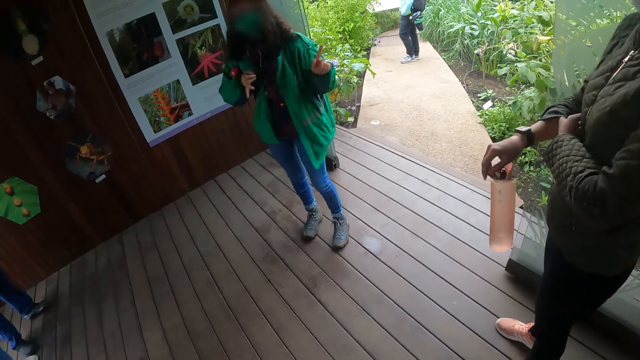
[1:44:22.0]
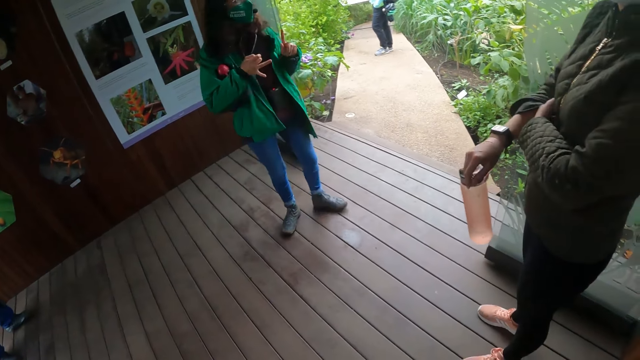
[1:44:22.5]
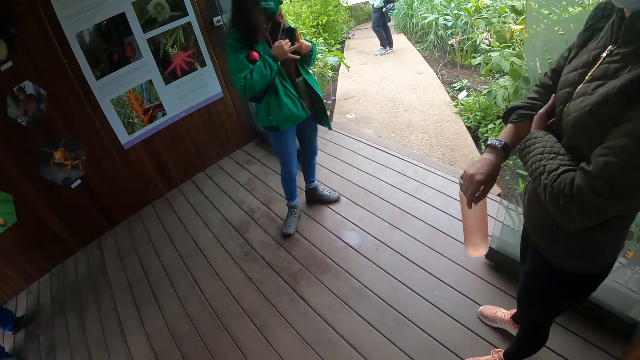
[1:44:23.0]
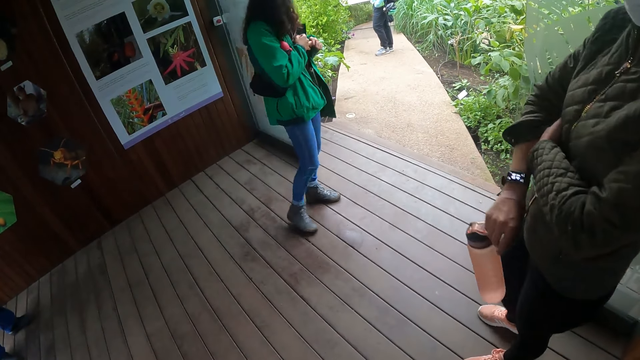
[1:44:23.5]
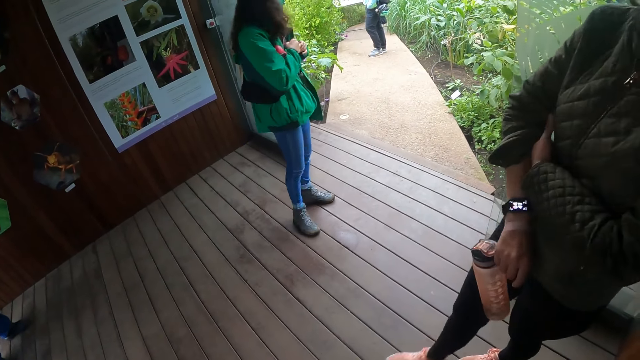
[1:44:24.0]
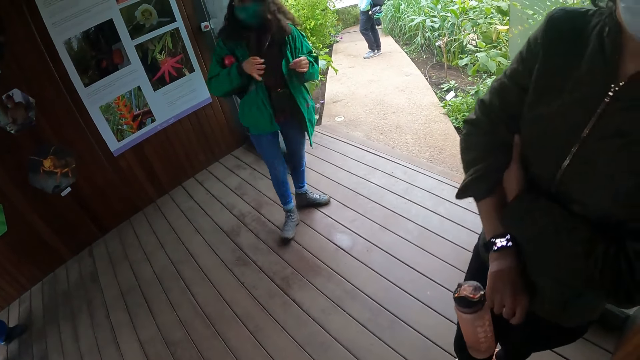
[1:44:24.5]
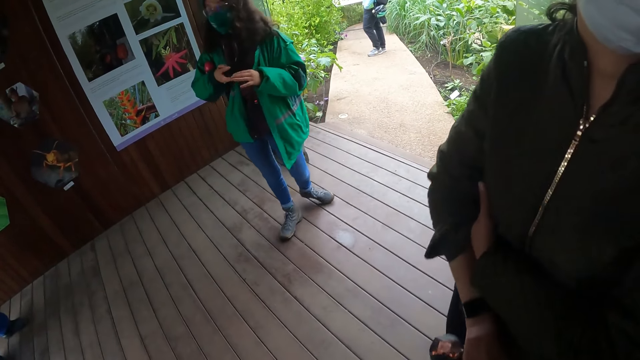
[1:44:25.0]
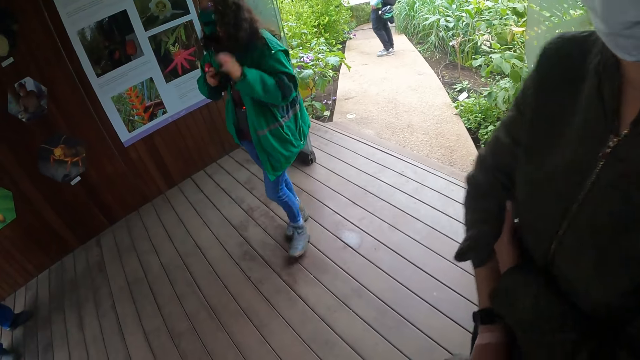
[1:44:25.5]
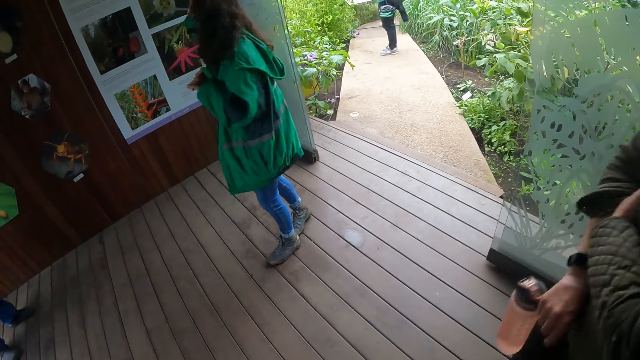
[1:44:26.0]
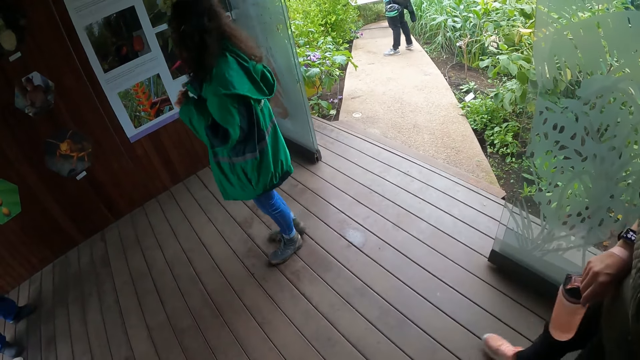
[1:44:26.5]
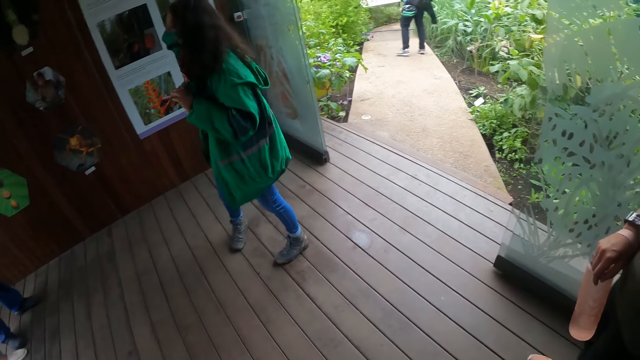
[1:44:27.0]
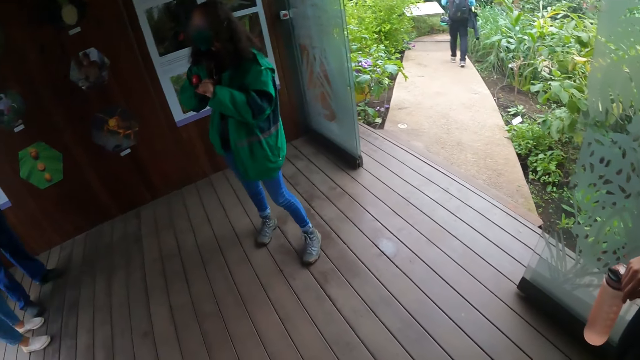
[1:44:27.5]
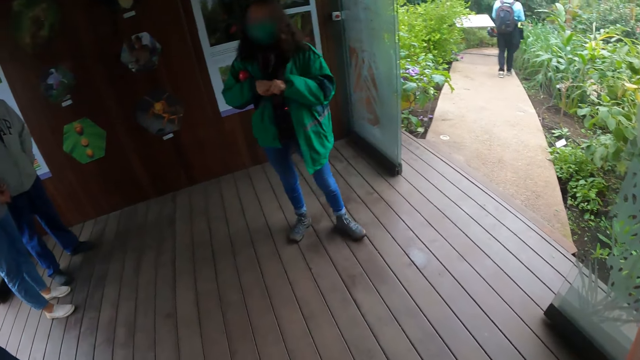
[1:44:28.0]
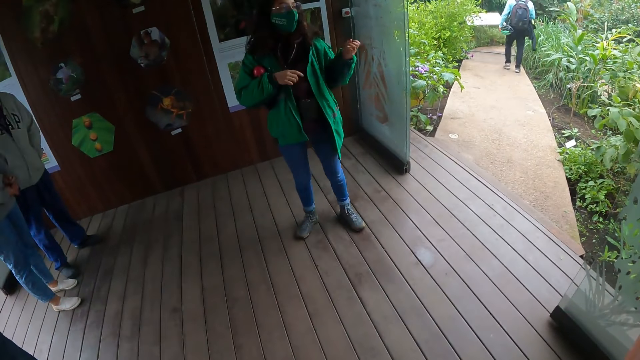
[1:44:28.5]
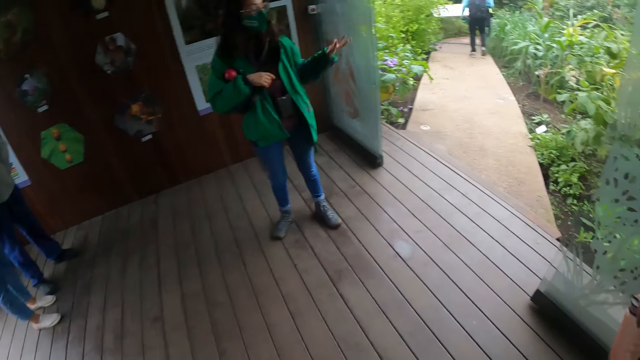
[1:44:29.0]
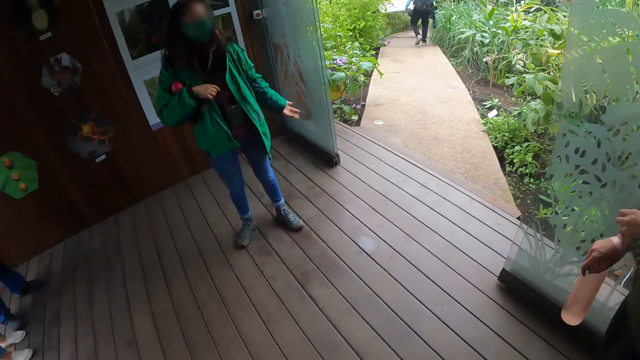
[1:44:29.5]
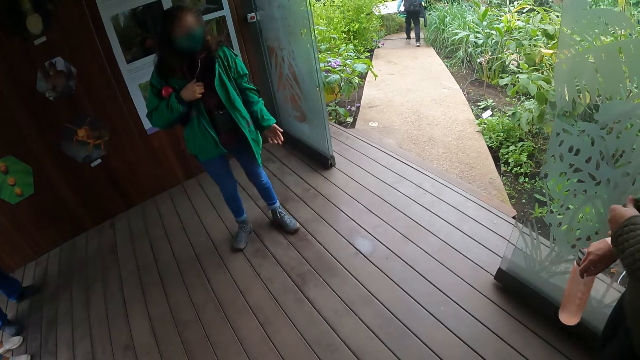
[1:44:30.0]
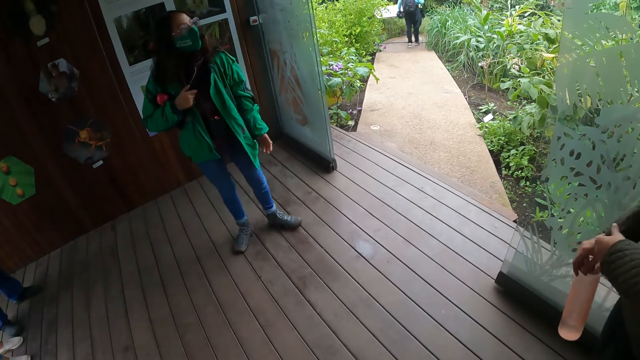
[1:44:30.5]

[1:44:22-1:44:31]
A person moves around. Another person moves around. A third person walks around.

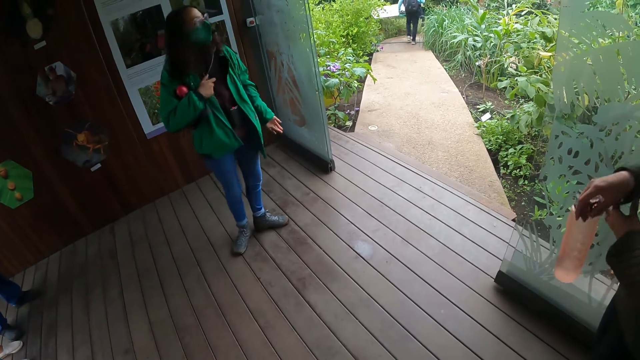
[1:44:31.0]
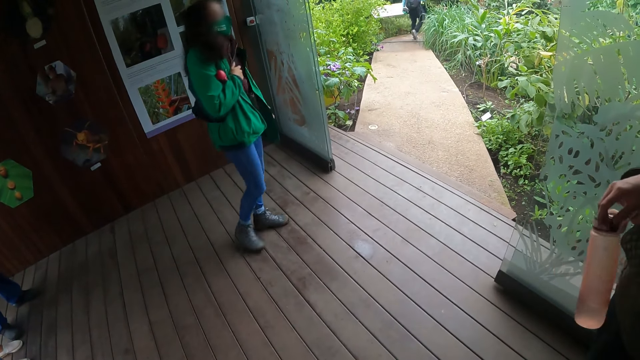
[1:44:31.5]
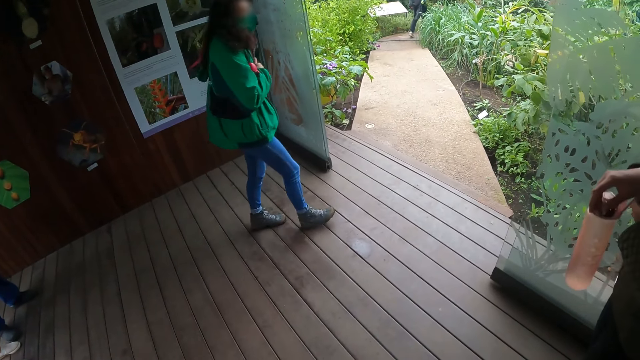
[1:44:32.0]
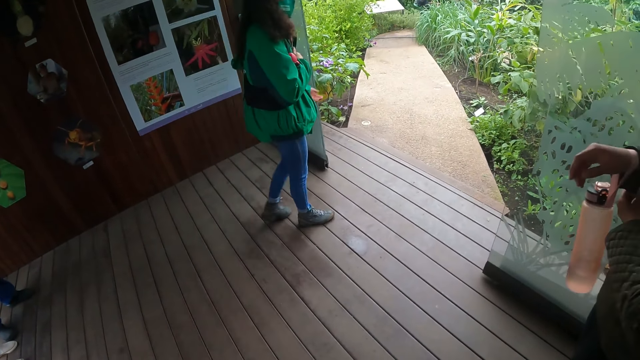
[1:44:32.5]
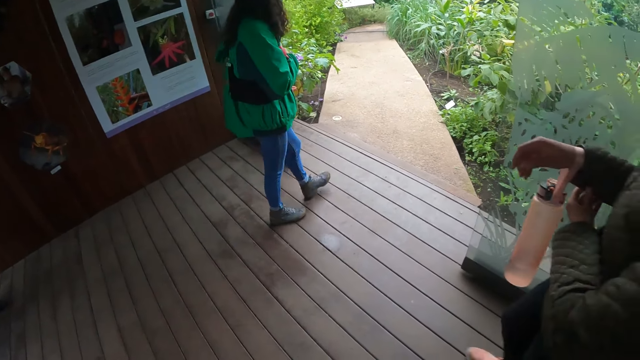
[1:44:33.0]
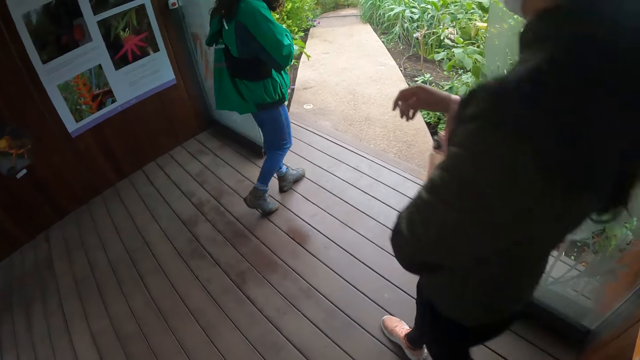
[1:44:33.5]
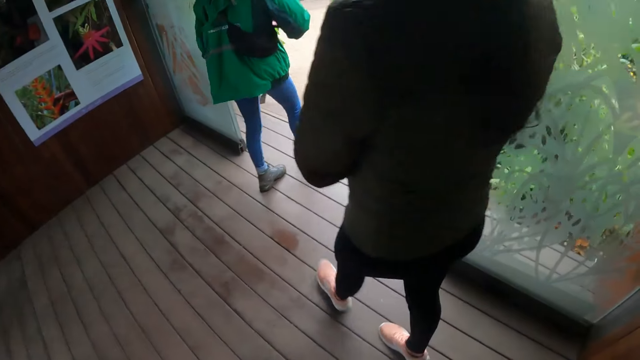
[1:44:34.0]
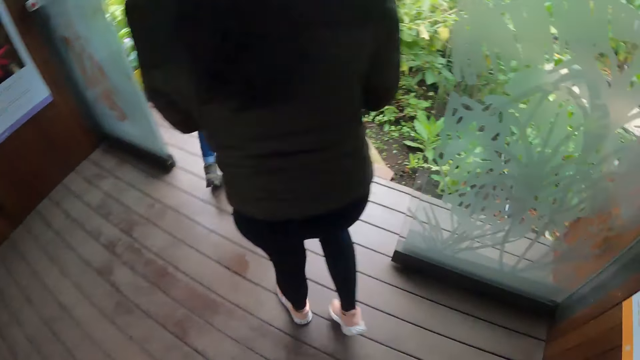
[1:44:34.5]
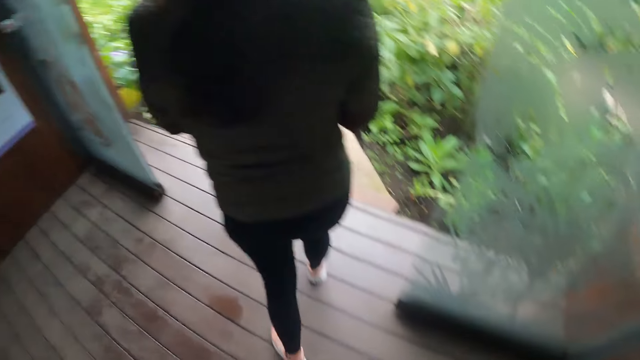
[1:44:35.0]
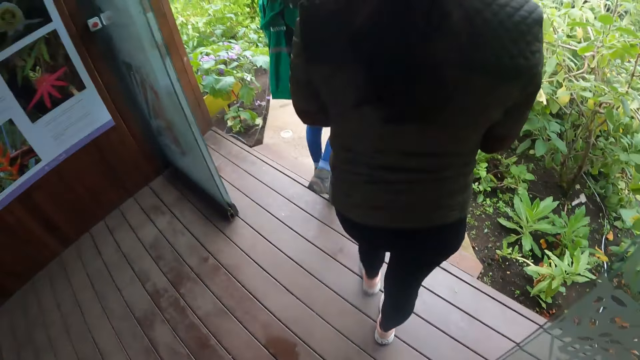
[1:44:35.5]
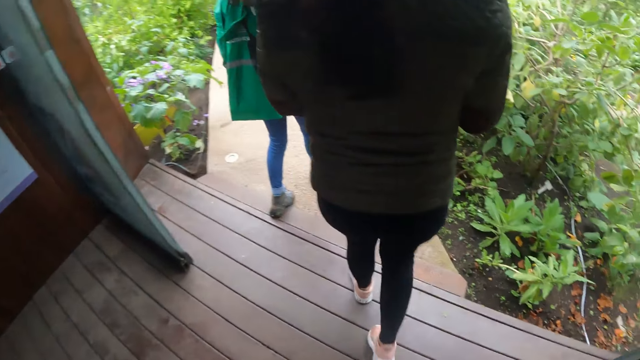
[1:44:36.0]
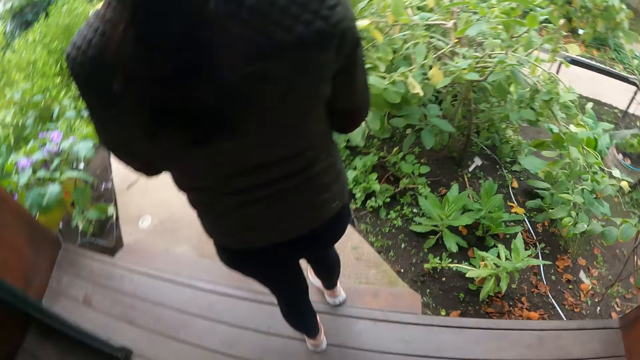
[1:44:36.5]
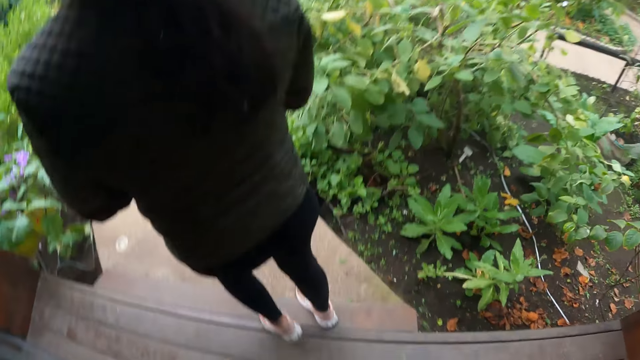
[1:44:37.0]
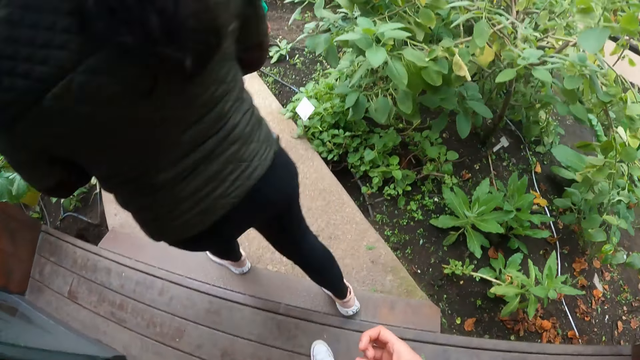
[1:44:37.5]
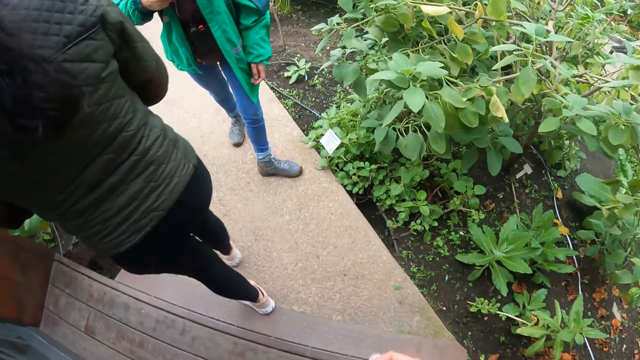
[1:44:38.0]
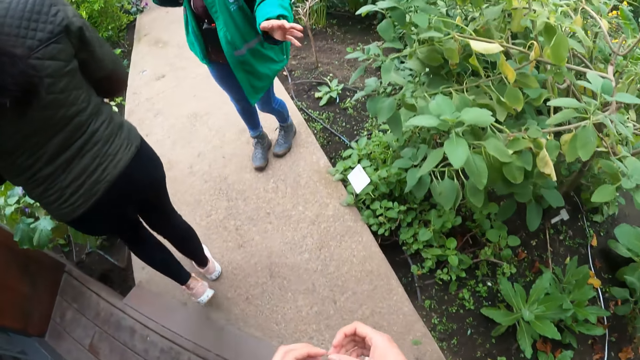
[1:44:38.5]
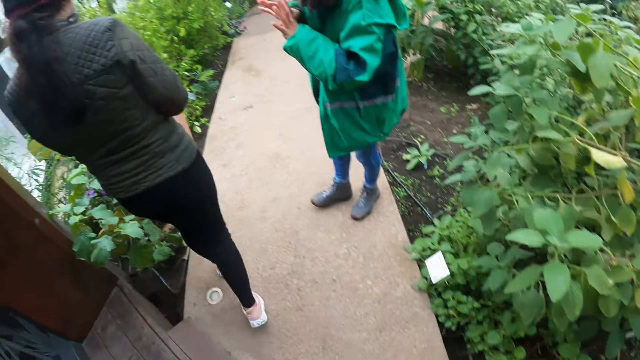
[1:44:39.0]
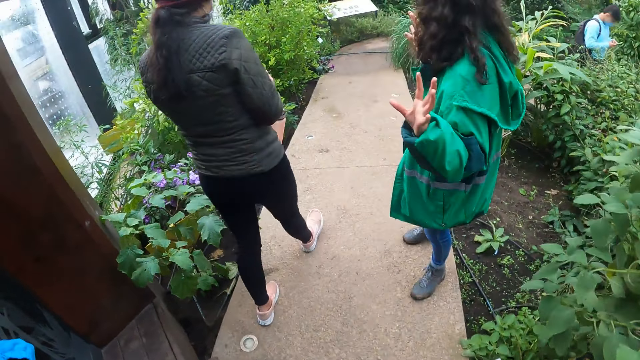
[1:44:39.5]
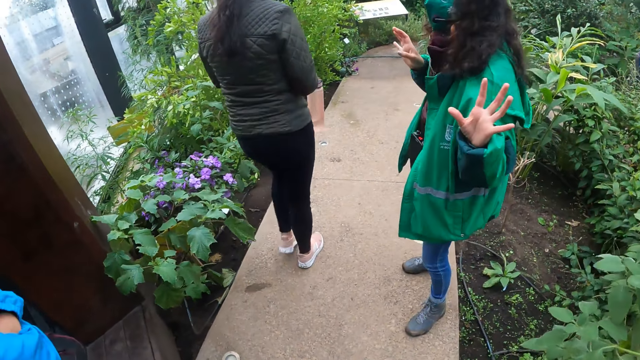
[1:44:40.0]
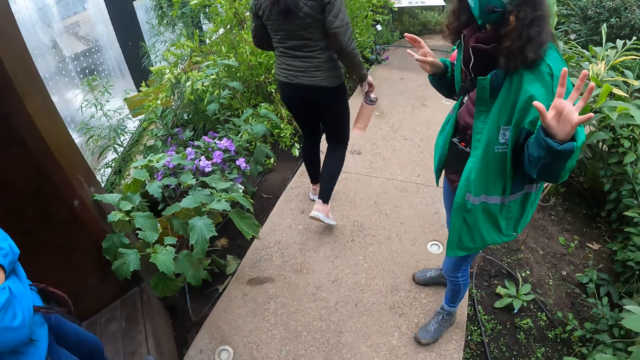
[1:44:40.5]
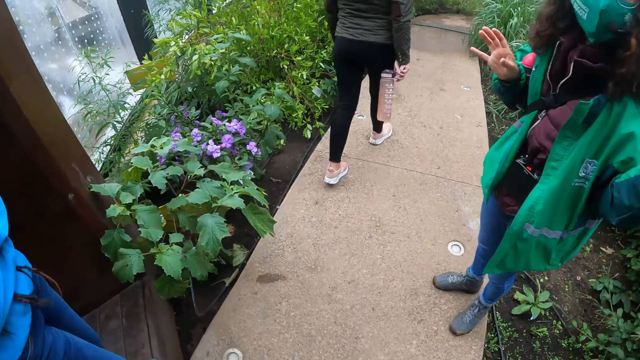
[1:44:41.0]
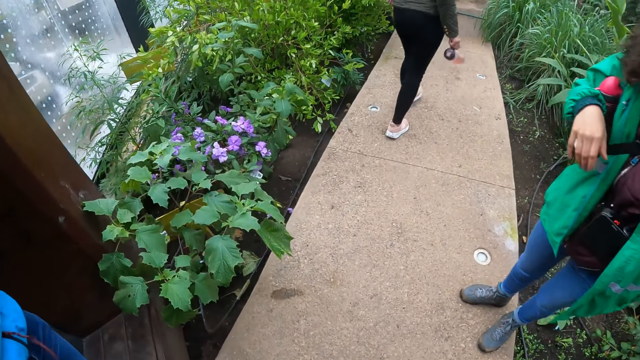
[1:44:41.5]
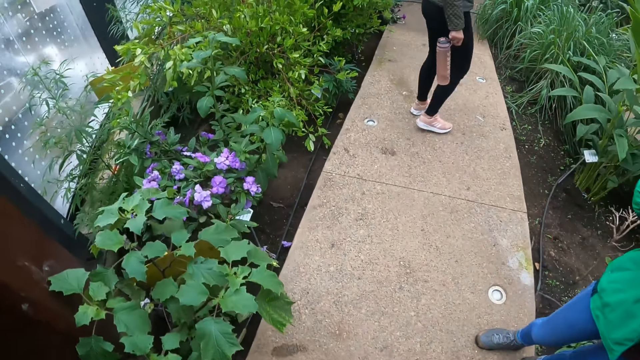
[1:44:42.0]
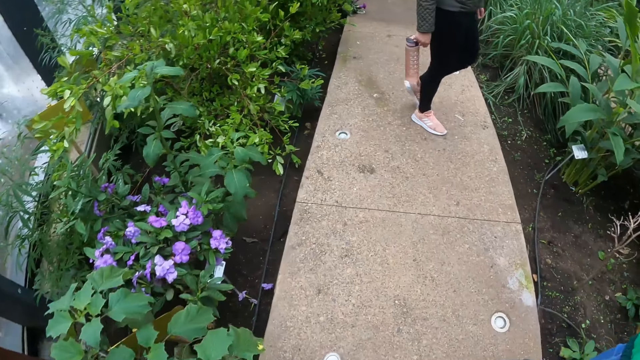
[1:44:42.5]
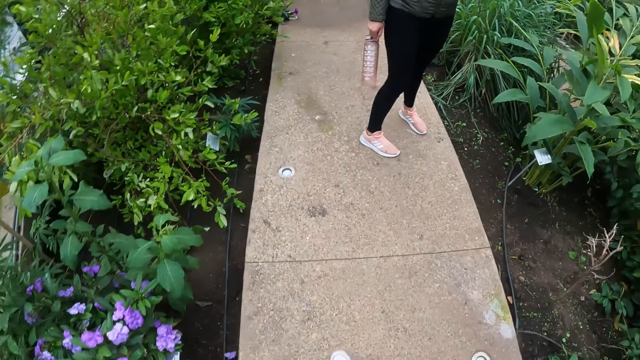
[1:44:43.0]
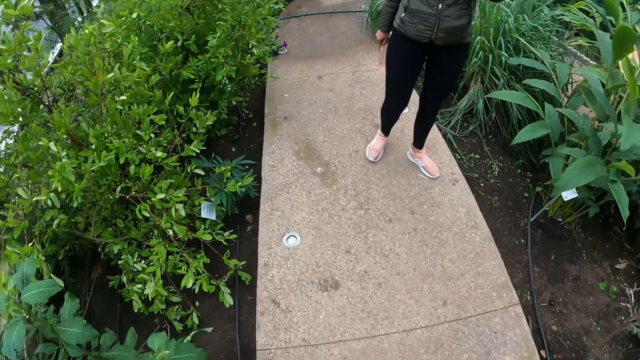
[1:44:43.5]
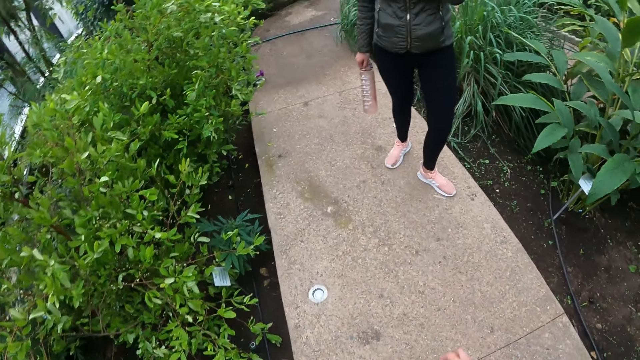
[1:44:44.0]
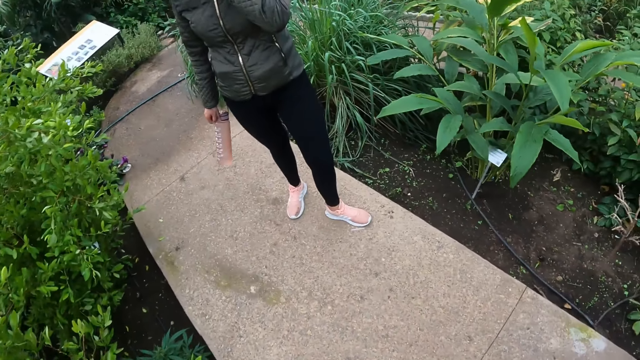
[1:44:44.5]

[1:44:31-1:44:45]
A woman walks towards a garden. Another woman walks towards the garden. The first woman interacts with the other woman. The other woman walks around. The other woman turns around.
